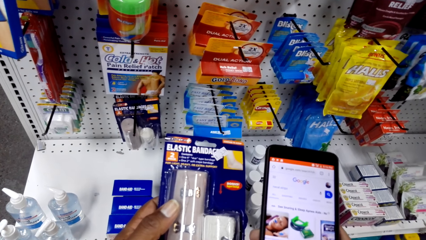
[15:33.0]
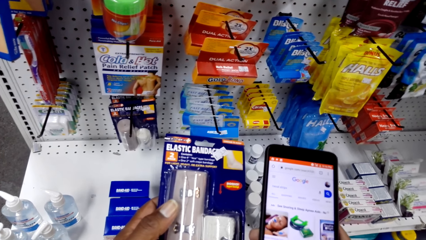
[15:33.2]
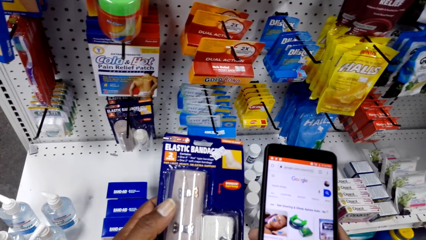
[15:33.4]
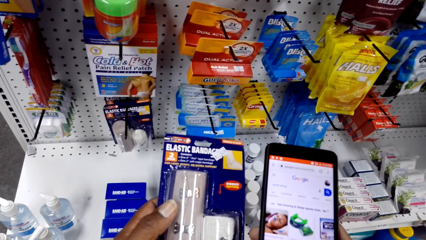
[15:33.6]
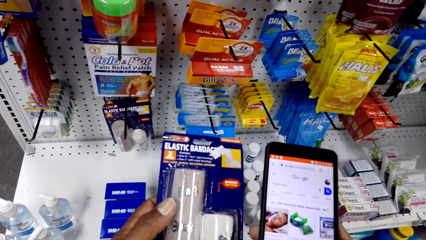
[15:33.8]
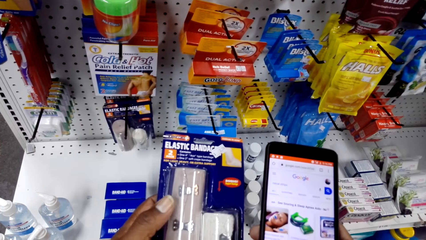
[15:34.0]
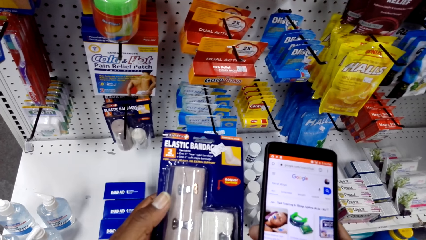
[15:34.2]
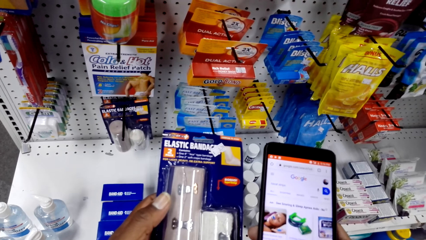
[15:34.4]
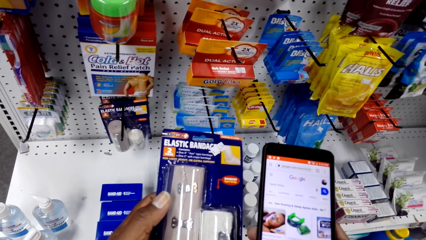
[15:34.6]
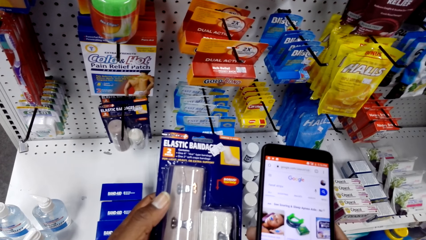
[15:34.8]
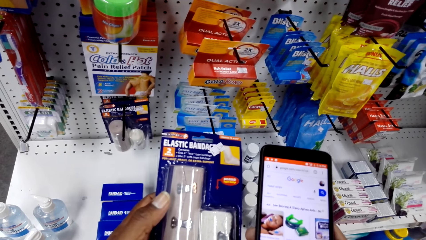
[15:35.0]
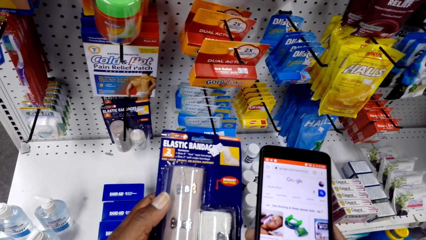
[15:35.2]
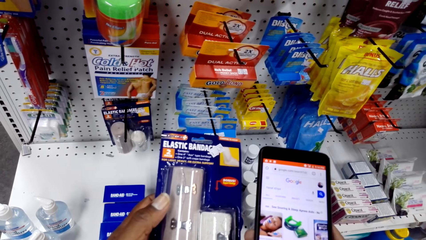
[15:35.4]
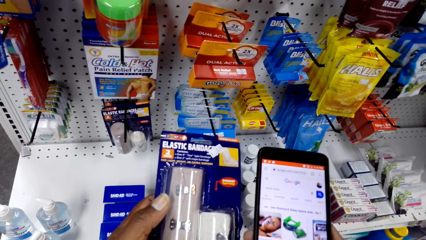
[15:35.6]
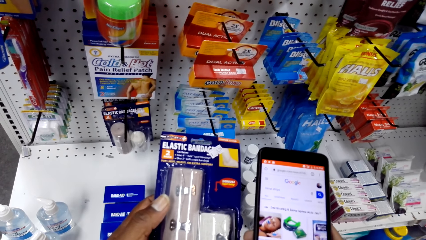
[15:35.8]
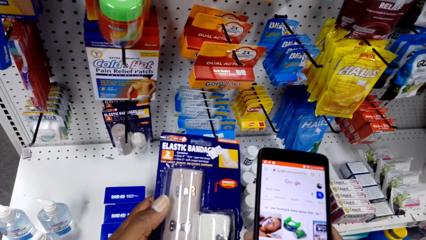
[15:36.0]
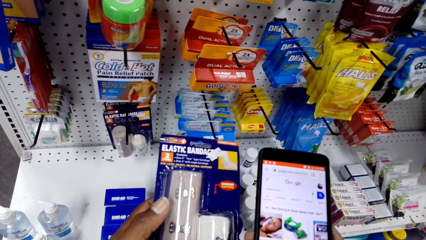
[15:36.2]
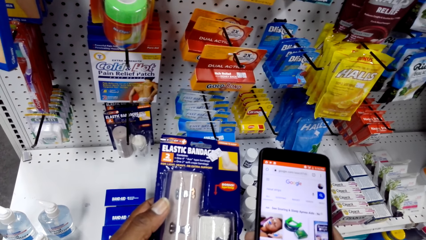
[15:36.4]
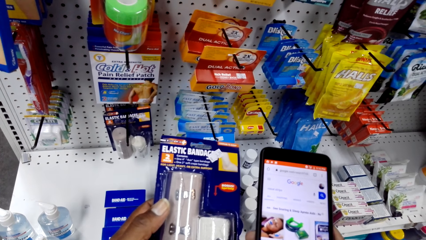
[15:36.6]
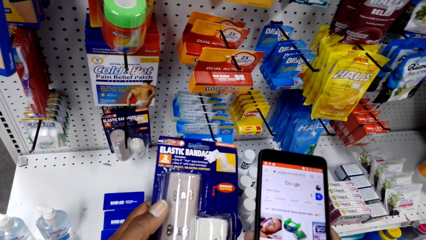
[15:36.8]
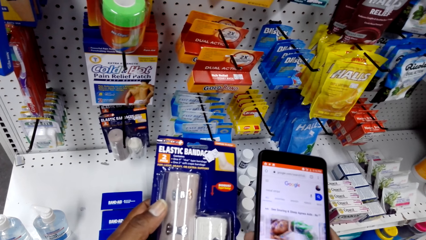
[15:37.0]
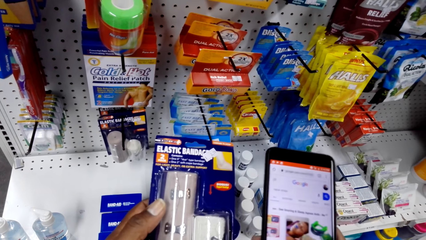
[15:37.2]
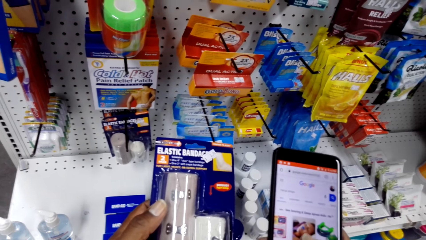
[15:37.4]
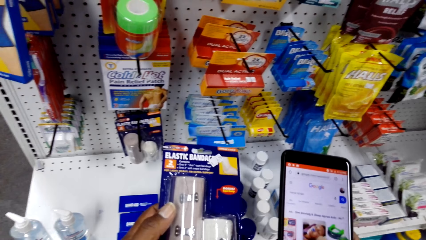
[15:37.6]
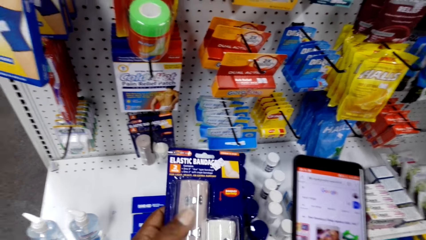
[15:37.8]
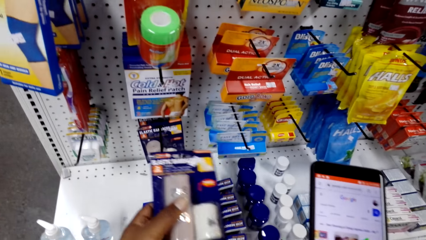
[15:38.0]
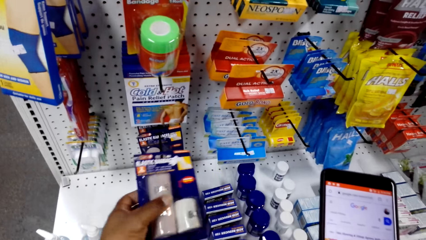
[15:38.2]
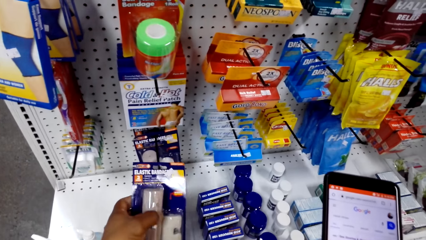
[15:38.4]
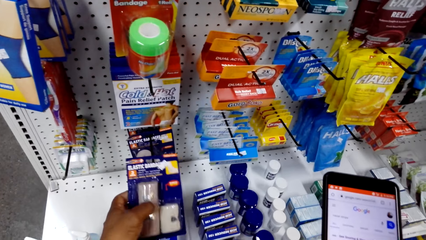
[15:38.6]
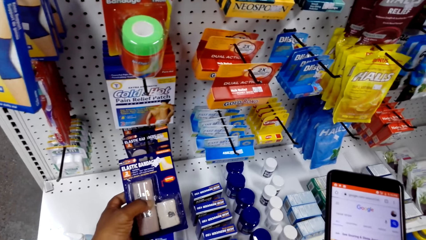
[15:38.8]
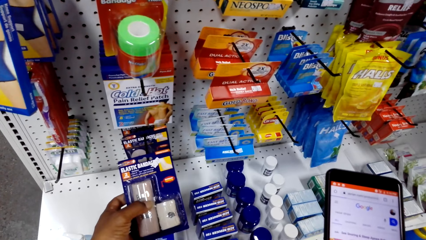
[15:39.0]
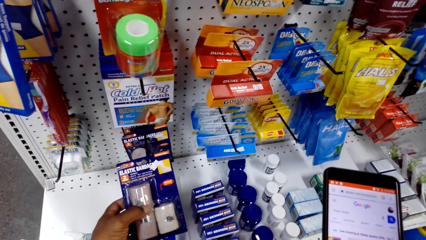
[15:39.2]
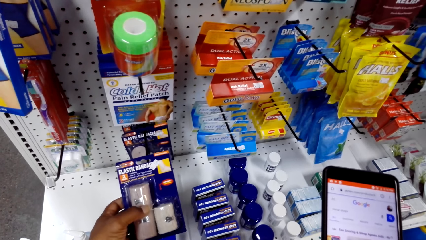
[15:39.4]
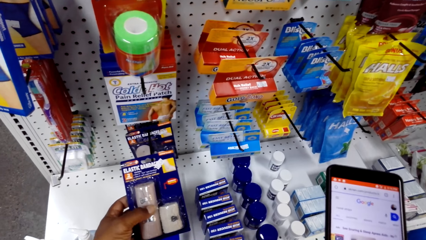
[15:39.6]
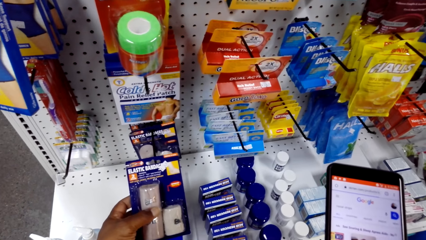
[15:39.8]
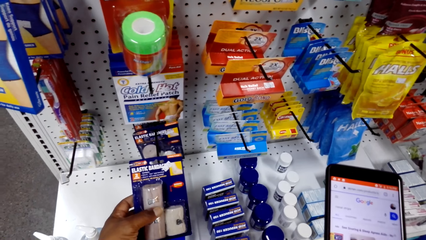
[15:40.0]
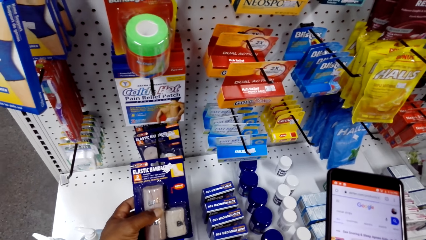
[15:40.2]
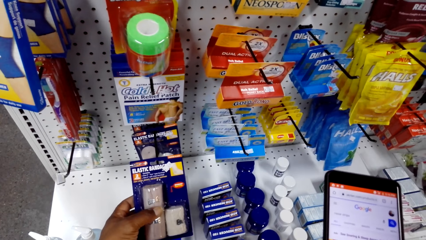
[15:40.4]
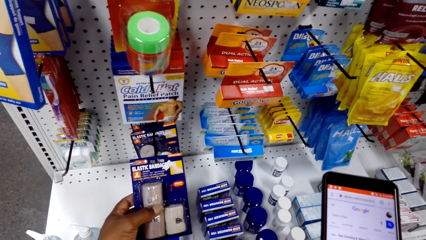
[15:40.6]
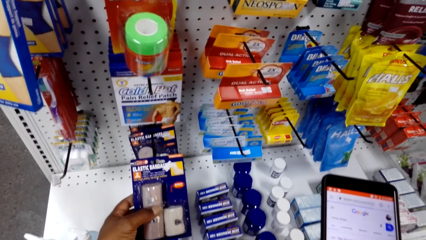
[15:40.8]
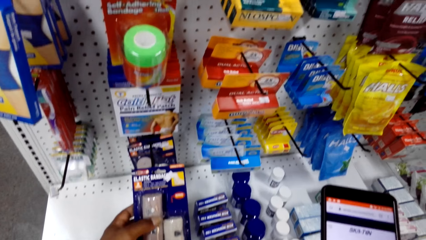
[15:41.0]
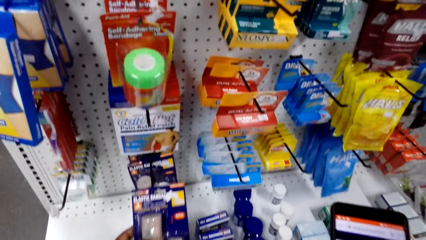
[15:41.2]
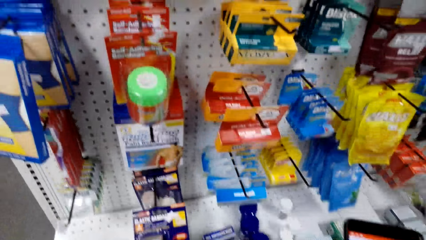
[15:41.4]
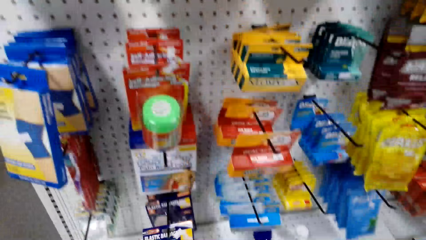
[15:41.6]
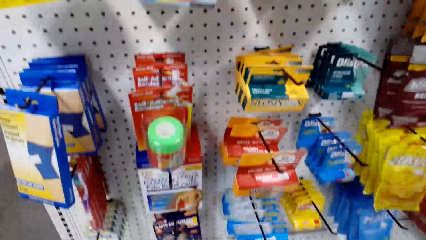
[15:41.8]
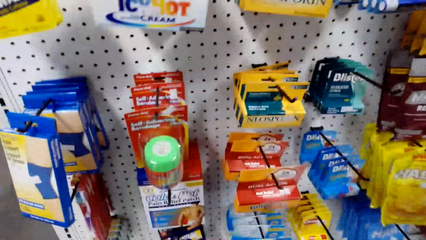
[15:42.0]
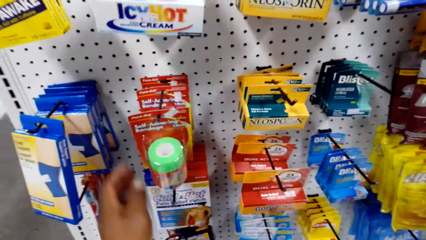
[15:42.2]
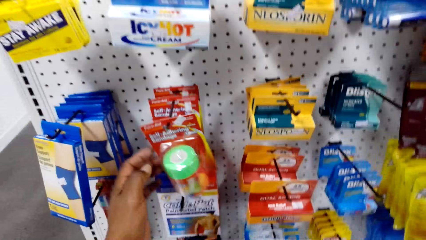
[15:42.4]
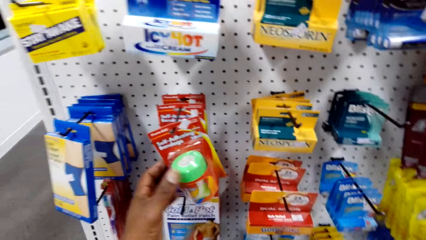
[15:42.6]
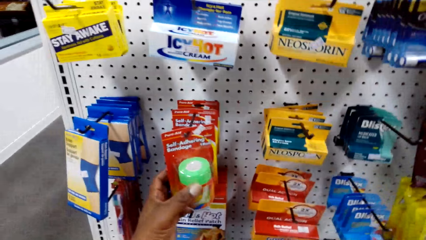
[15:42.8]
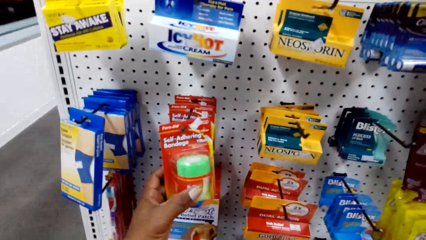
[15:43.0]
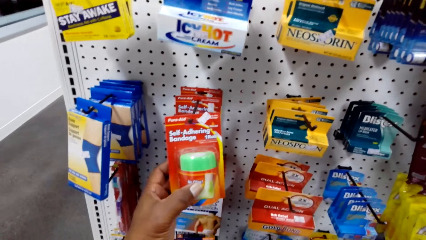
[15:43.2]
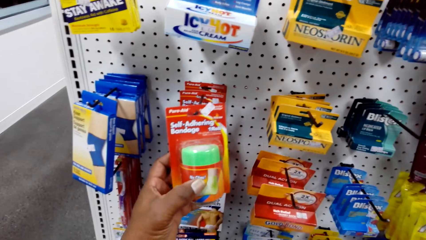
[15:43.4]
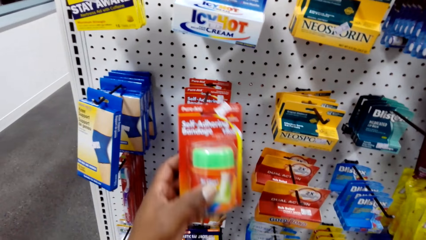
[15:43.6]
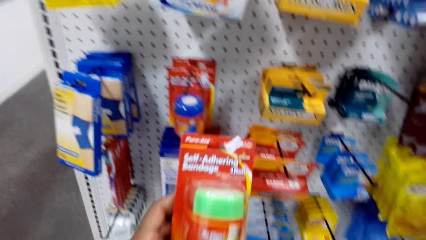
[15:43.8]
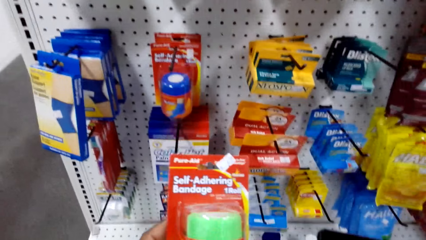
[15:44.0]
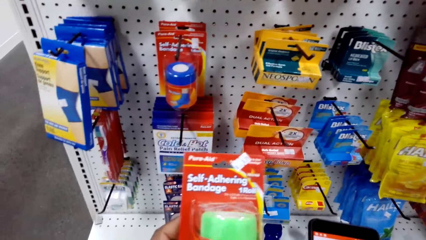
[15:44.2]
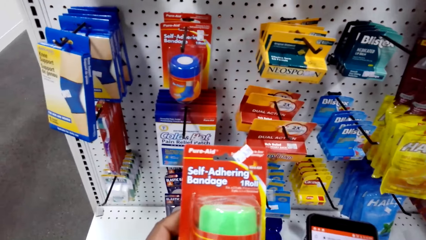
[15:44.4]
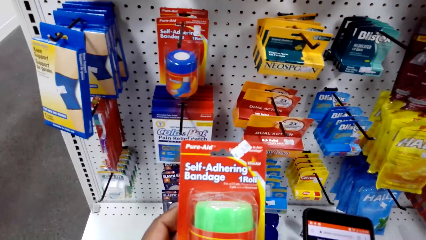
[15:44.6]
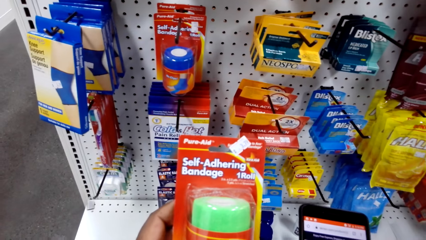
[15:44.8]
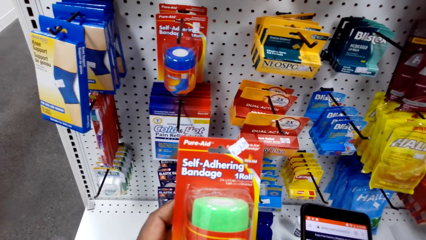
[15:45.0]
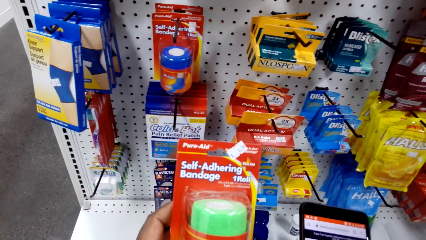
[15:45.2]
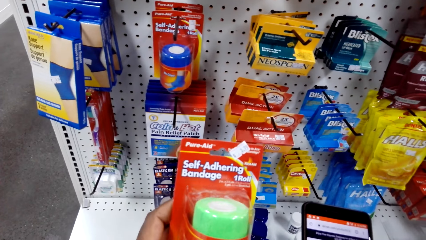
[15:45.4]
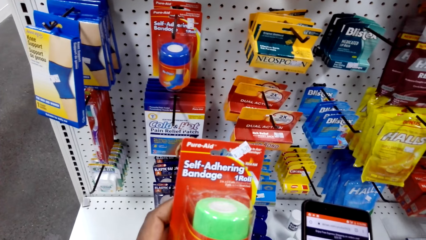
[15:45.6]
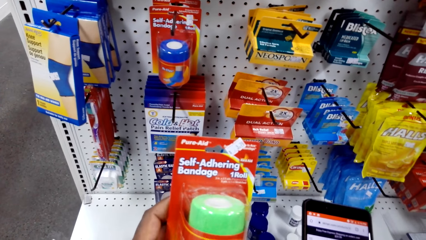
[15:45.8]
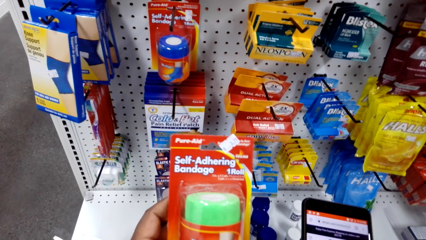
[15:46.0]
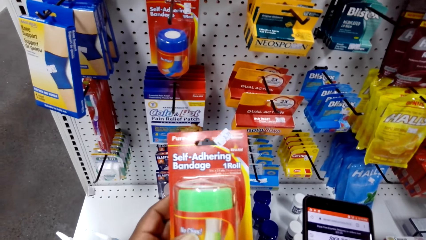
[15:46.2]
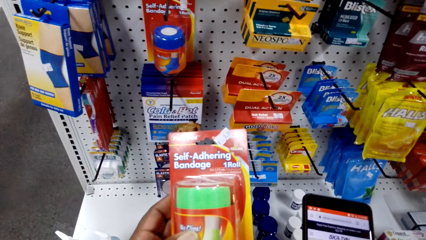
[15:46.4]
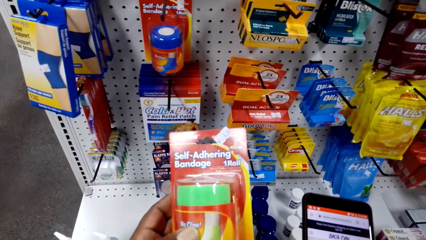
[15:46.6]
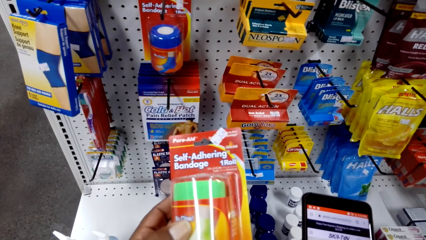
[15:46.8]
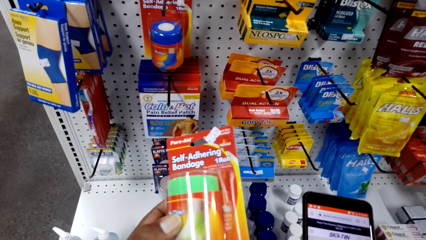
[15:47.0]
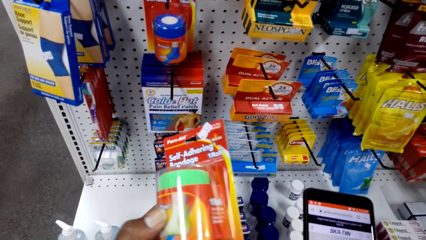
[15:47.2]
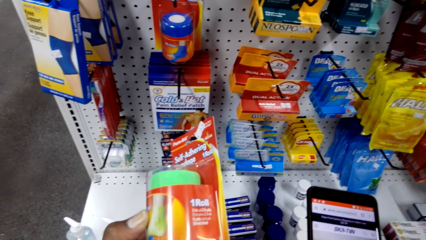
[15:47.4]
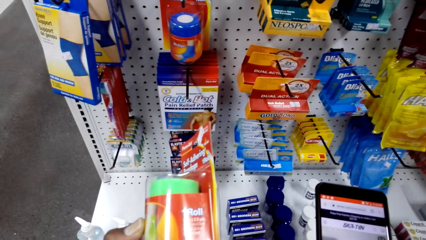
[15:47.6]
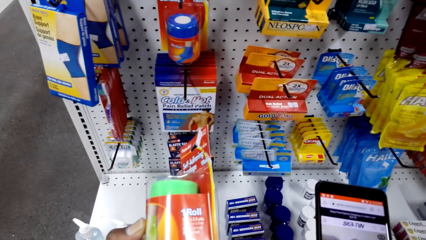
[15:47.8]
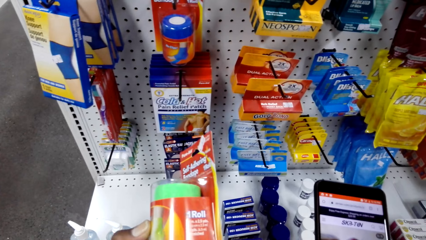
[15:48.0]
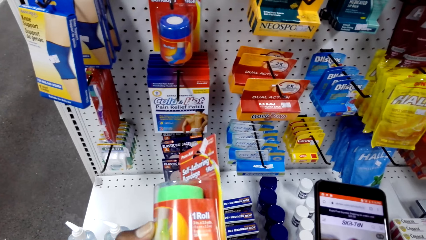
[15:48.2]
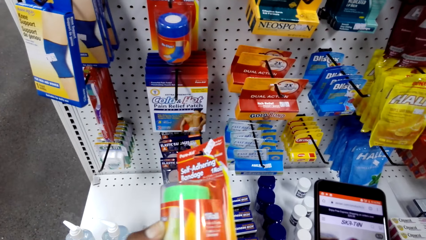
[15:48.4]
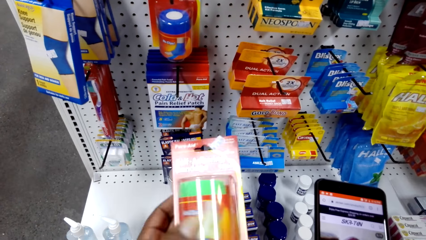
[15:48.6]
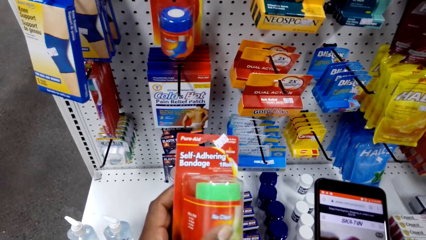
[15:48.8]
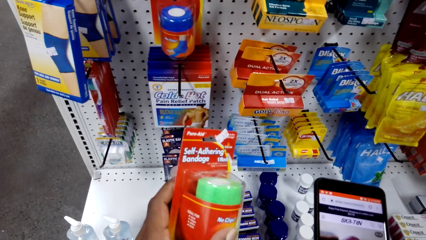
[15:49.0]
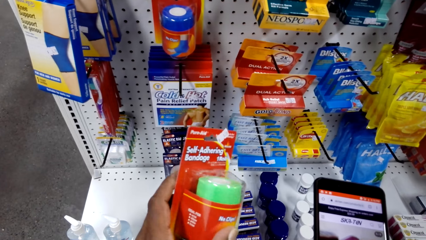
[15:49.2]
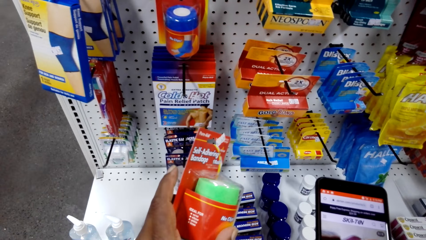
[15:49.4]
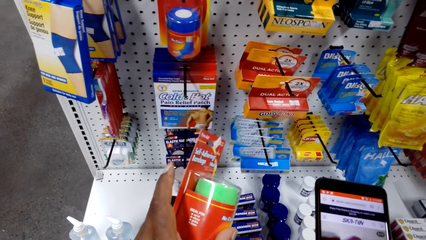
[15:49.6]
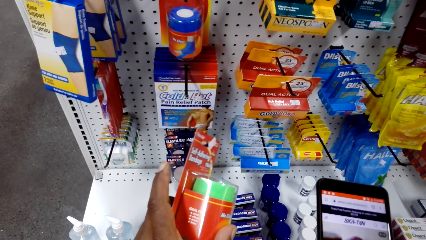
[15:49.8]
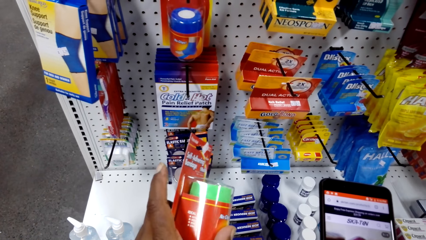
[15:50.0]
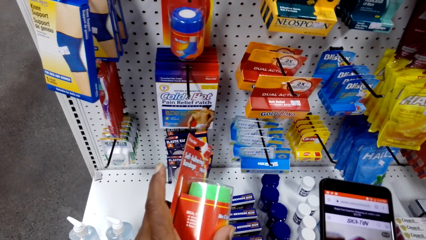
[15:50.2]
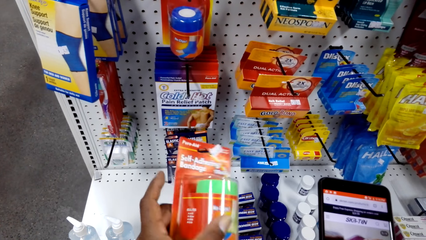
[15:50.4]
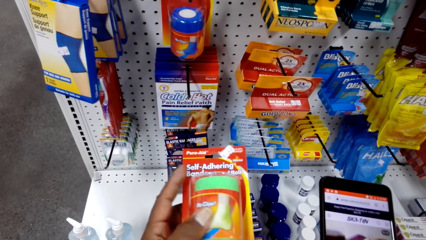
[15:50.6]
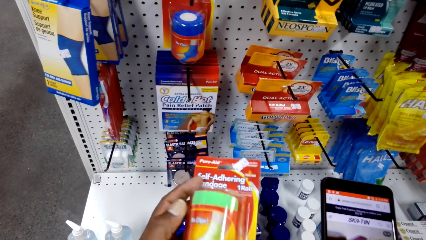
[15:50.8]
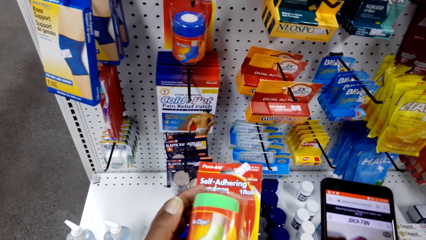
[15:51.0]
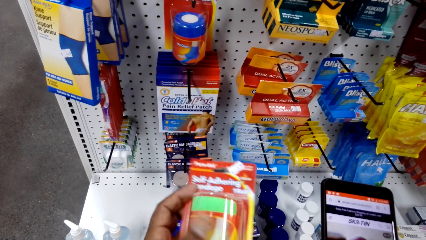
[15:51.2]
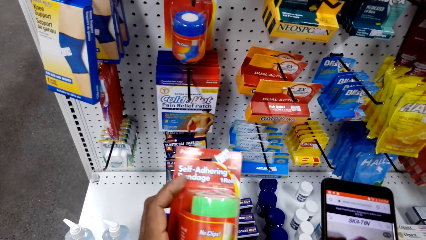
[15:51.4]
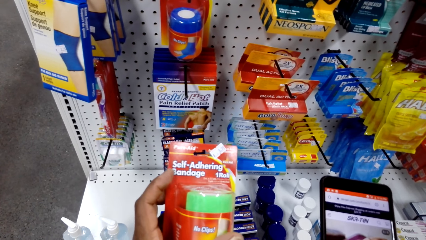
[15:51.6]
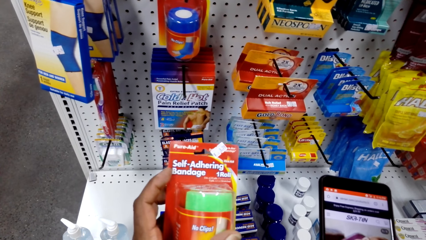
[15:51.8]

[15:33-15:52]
The camera wearer picks the bandage from the shelf. They use the phone and check the bandage.
